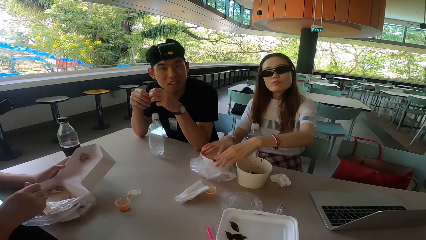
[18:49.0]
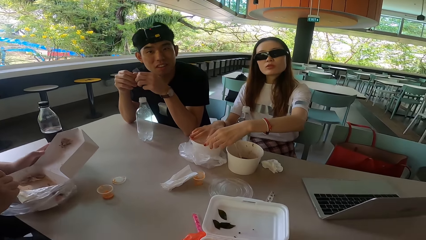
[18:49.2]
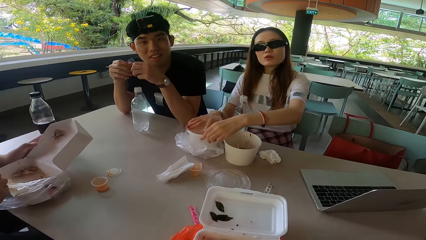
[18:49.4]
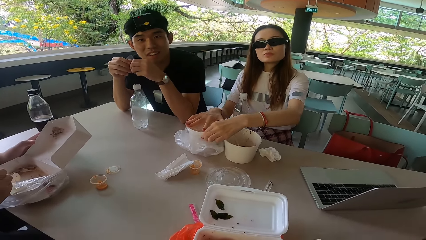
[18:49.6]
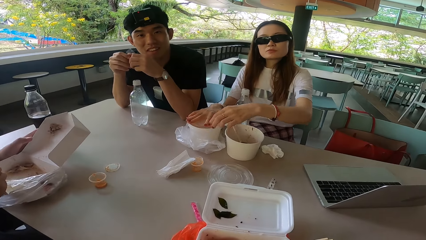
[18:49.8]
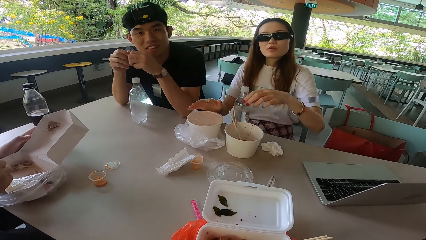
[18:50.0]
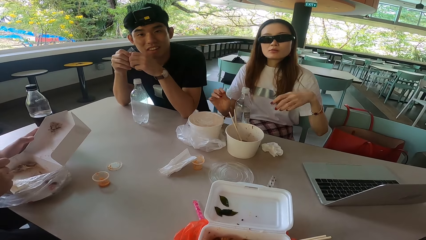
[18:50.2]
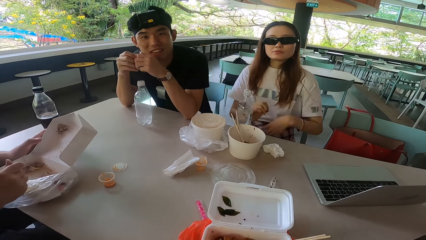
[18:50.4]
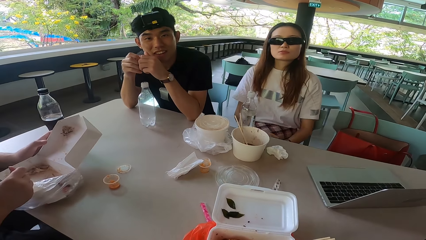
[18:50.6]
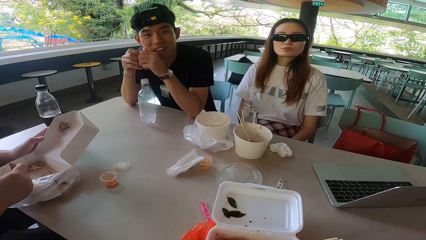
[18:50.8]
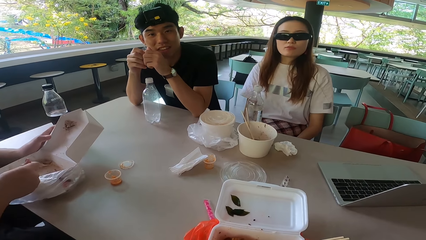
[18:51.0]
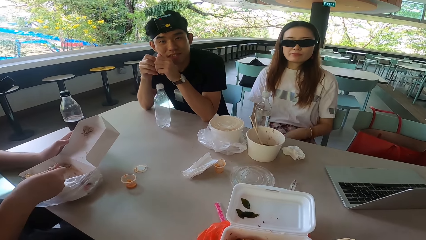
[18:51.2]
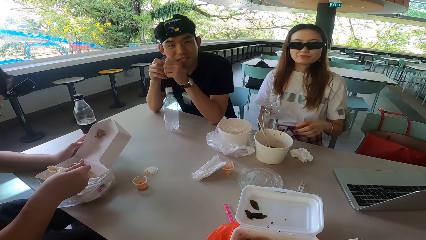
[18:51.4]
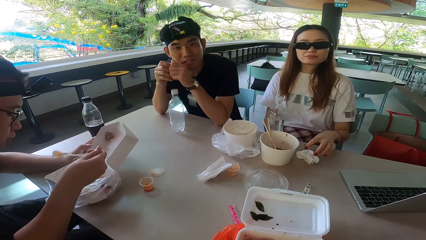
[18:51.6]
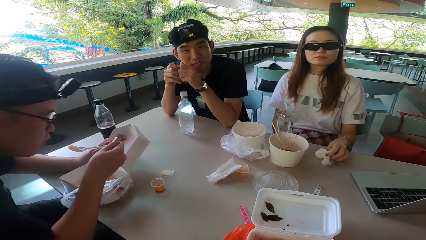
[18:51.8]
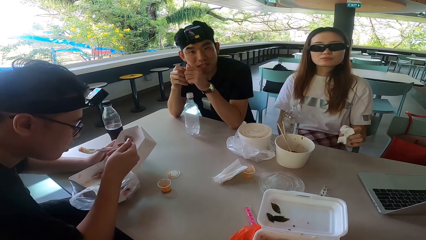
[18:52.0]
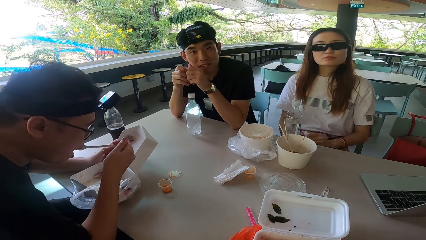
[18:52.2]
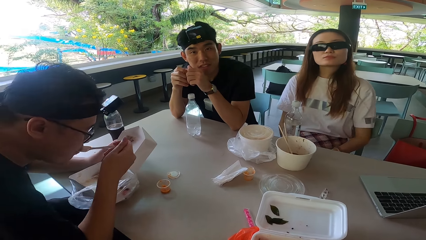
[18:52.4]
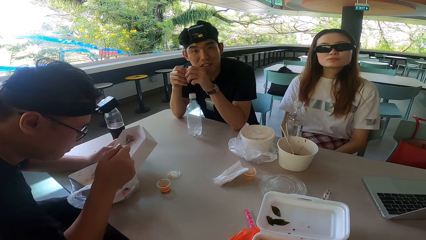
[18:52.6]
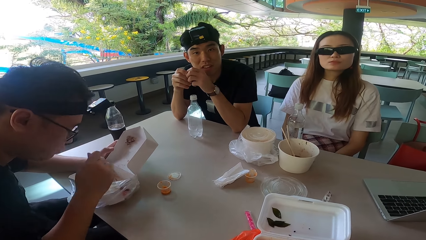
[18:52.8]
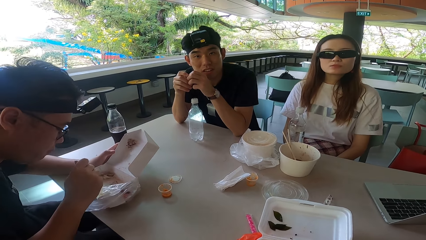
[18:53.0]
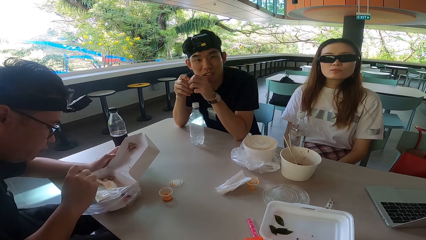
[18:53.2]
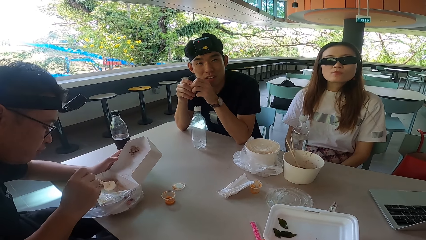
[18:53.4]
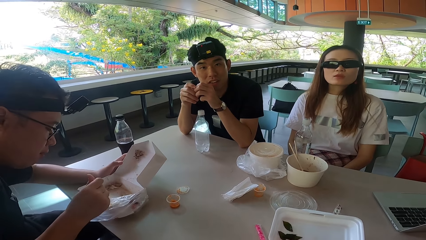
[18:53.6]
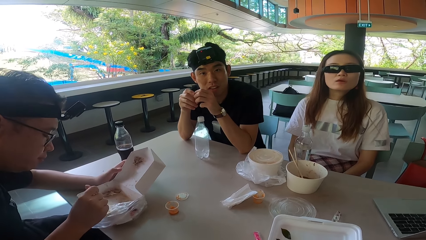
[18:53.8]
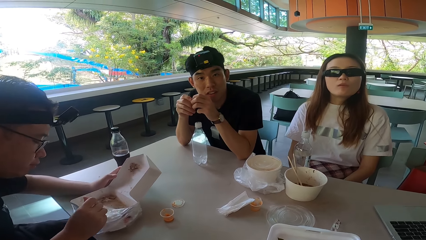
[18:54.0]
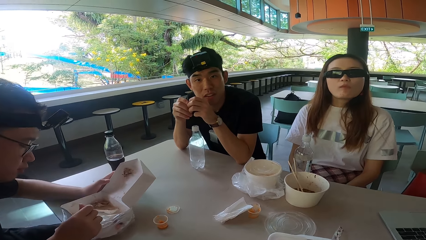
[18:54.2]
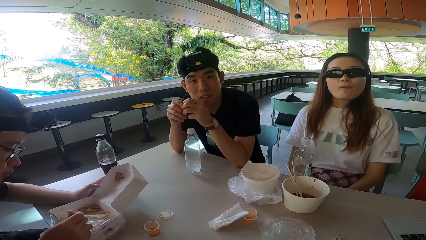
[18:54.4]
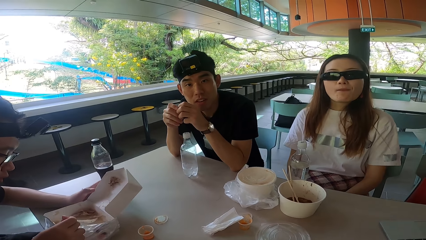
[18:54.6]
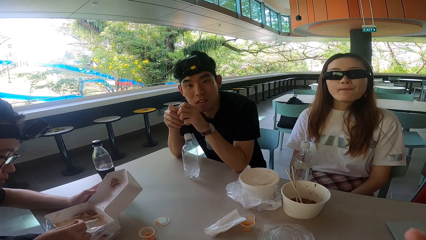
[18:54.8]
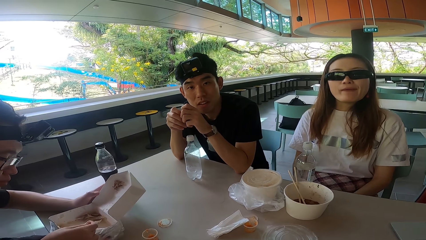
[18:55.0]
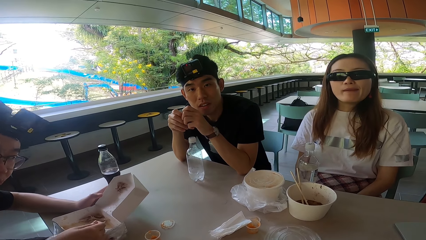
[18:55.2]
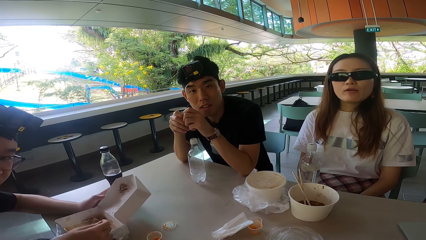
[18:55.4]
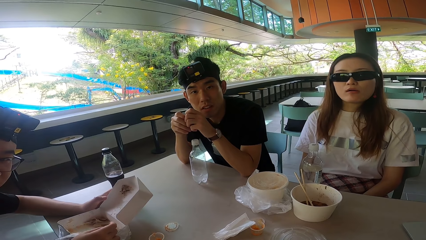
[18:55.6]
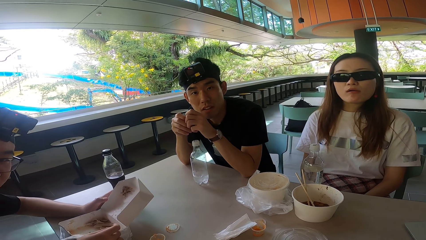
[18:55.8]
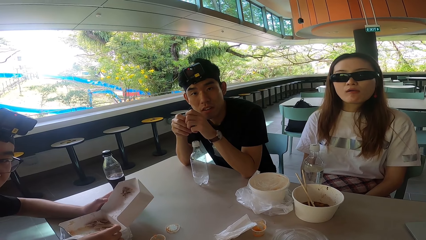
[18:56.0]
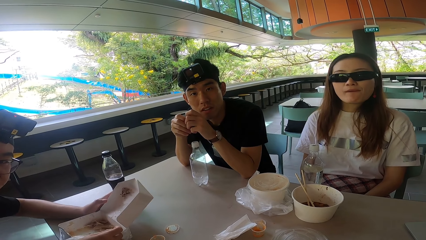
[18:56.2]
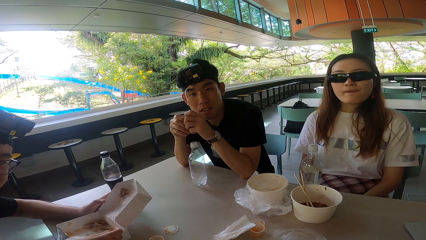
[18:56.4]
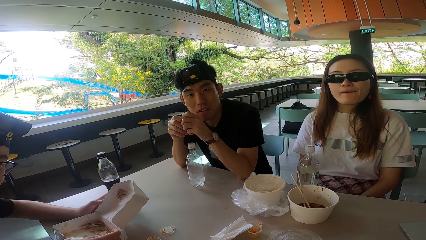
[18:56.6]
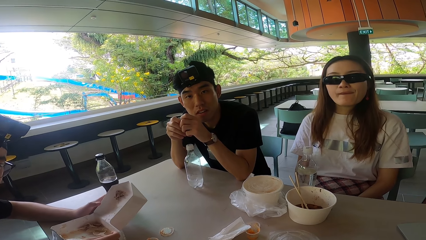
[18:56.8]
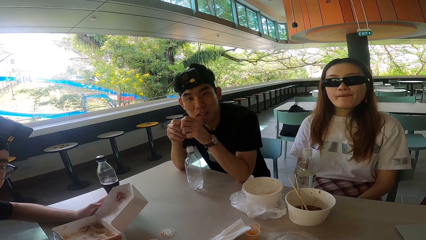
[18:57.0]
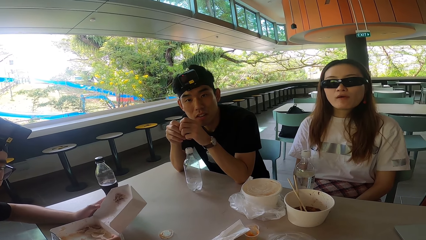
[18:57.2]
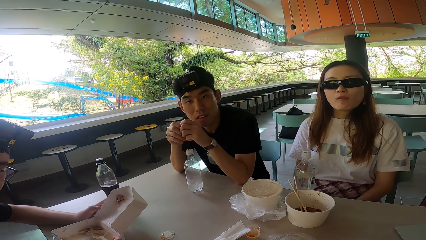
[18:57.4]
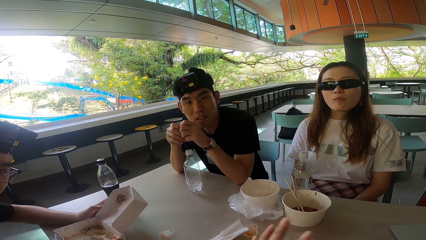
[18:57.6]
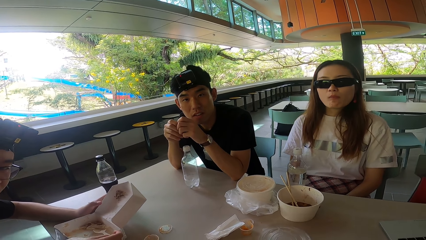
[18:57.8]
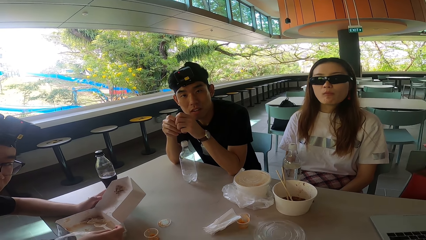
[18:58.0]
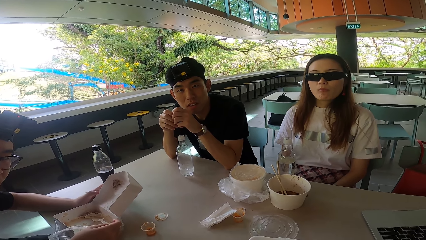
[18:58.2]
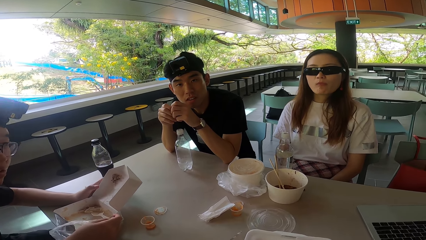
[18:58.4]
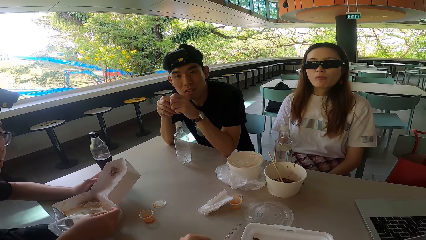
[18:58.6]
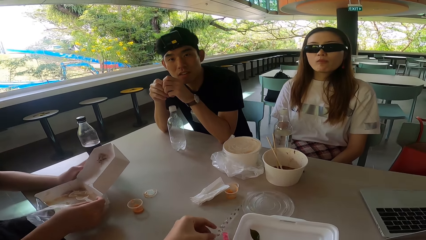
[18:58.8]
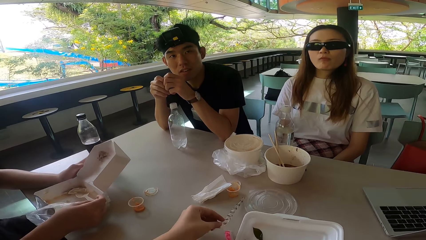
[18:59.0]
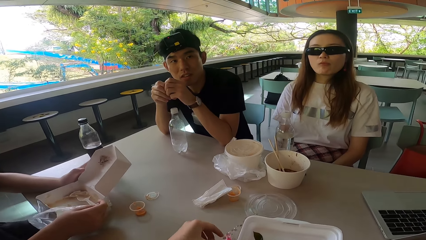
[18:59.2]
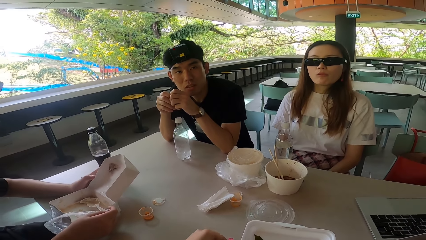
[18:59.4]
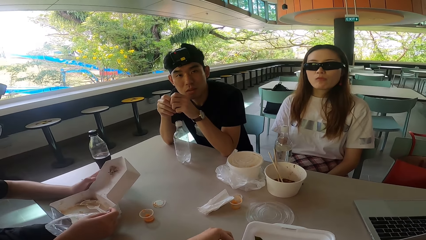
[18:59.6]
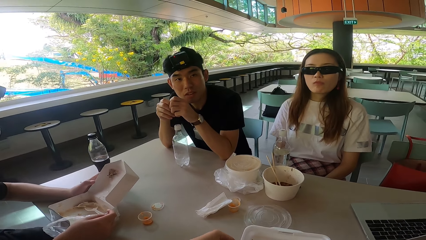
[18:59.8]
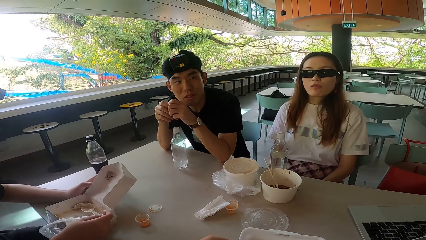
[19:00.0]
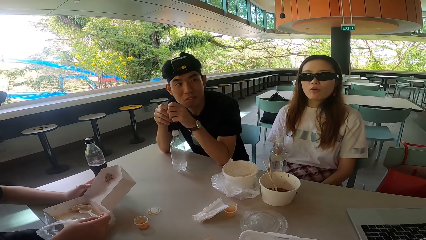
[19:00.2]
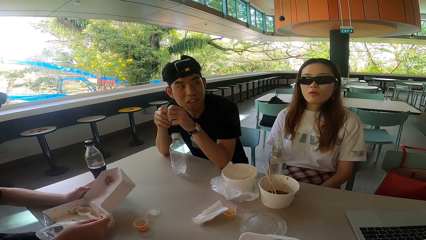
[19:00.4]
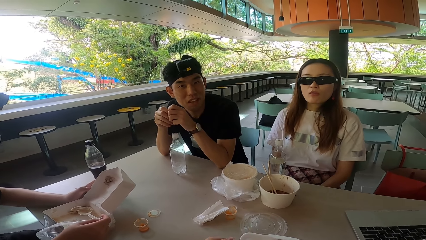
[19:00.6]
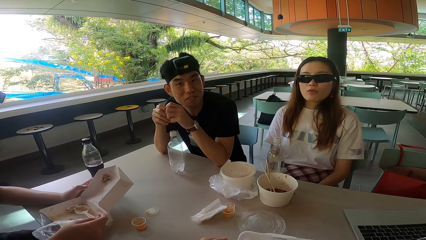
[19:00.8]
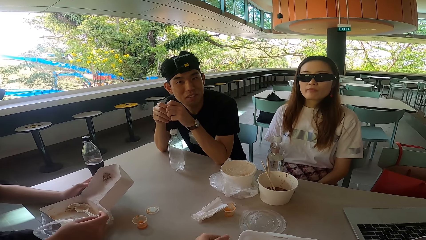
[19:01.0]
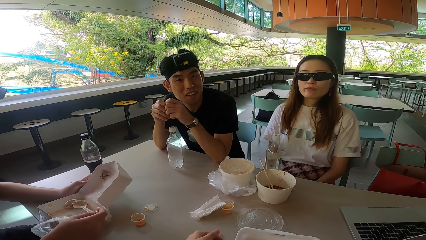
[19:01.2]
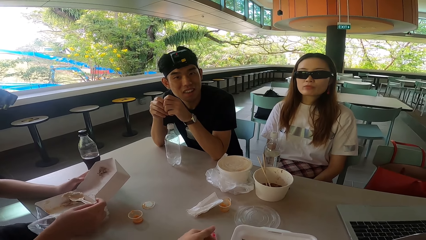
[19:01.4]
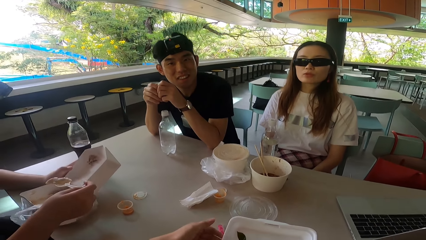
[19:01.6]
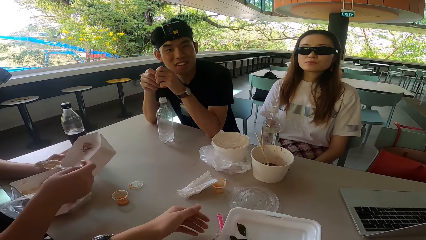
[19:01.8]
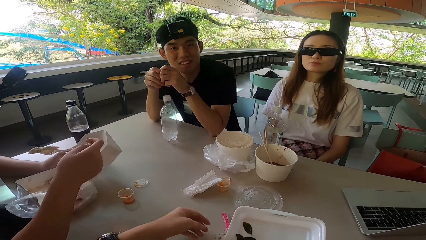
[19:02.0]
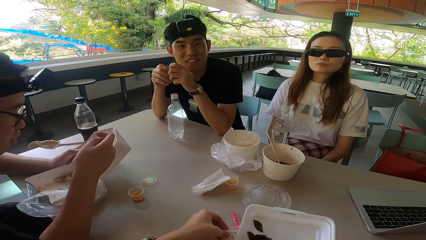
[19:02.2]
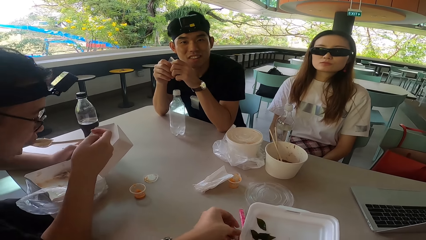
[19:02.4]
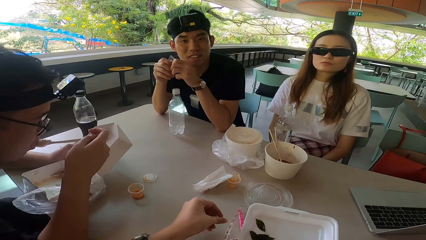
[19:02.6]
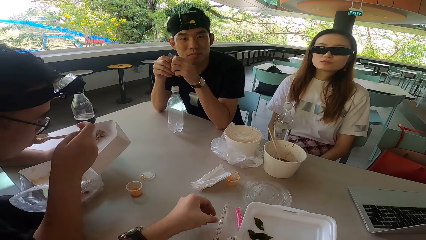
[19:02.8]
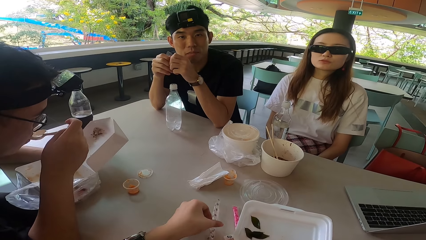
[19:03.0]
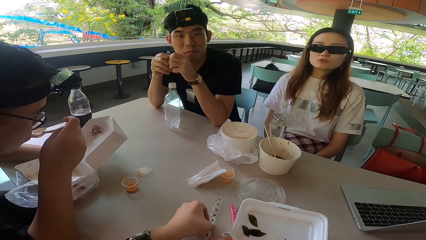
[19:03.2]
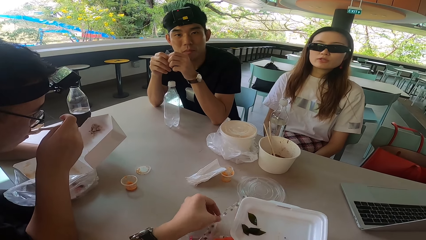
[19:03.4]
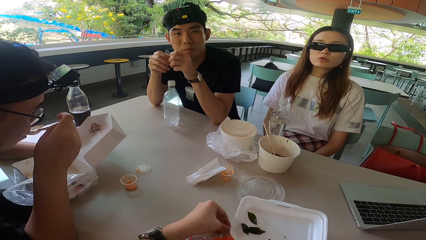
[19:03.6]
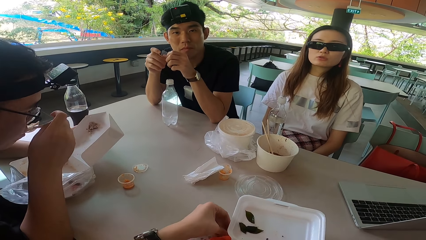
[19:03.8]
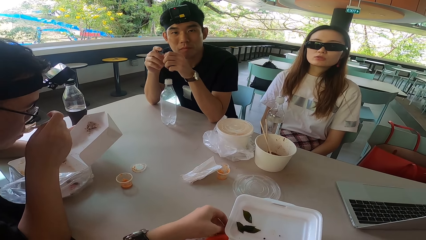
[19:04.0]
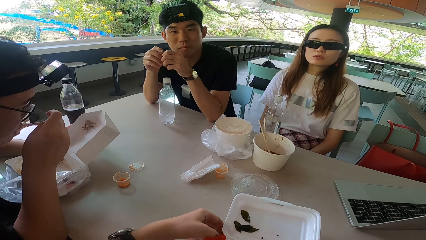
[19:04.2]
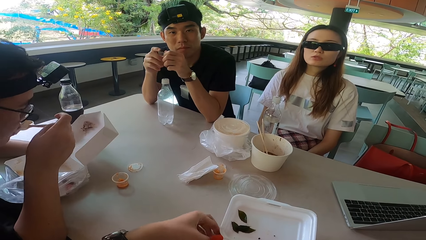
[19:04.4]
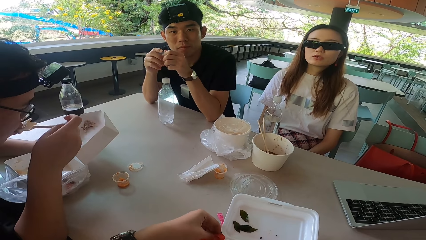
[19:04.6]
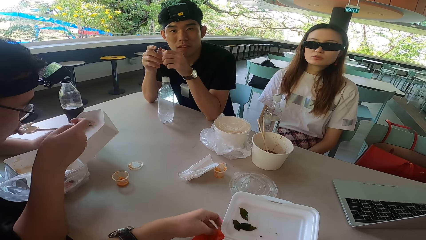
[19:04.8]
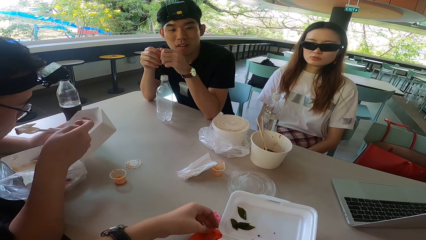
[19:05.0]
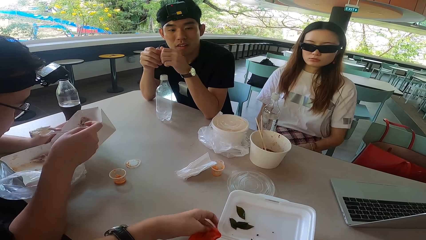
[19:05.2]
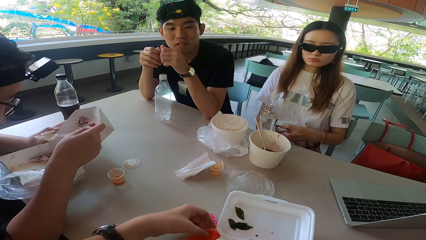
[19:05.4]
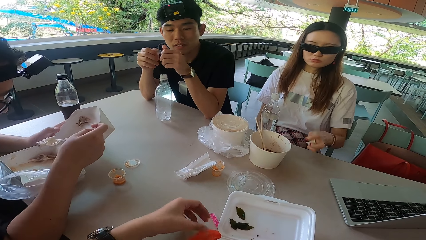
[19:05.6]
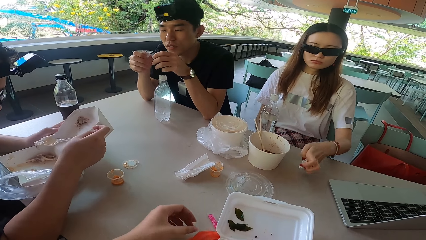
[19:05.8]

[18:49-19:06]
A woman pulls her hands off the bowl and puts her hands on her lap. The woman picks up the tissue paper. A man eats the food. The woman puts her hand on her lap. The man collects the food with a spoon. Another man talks to the camera wearer. The camera wearer holds the plastic paper on the table. They fold the paper. The first man eats the food.
